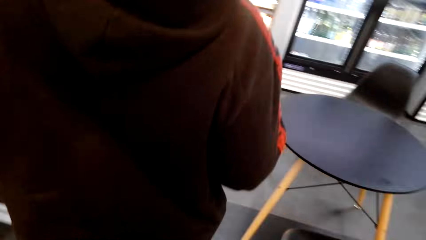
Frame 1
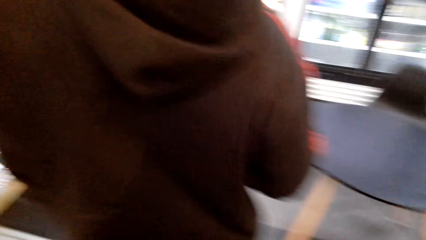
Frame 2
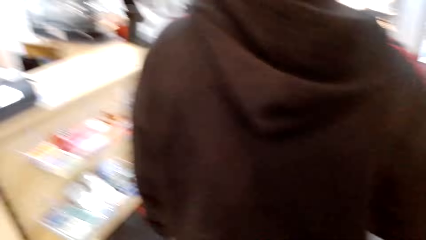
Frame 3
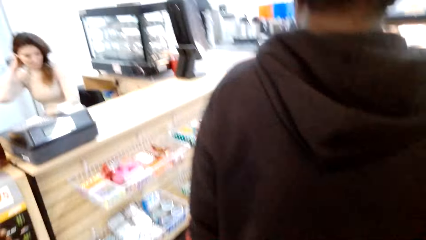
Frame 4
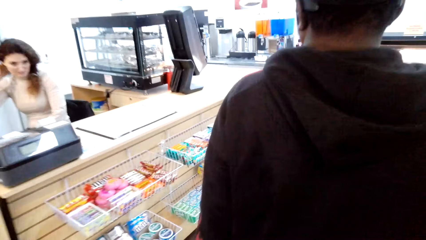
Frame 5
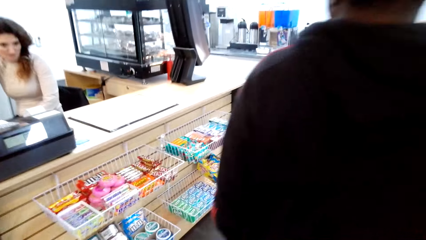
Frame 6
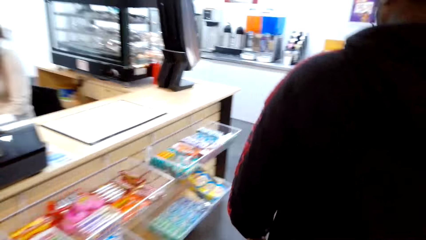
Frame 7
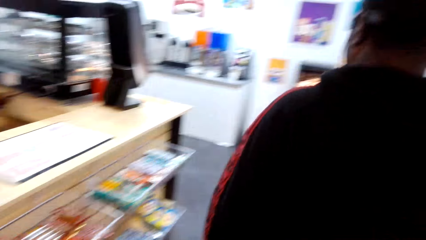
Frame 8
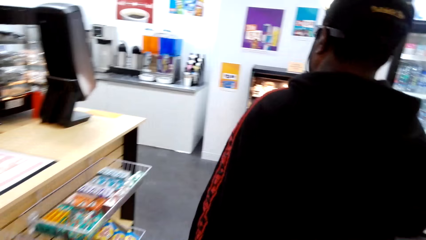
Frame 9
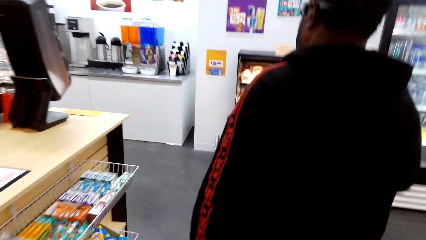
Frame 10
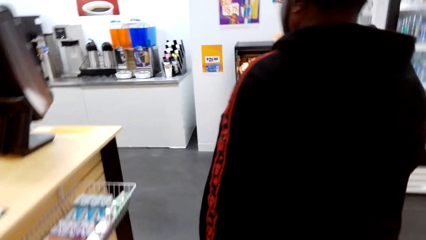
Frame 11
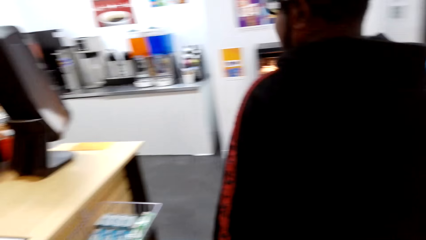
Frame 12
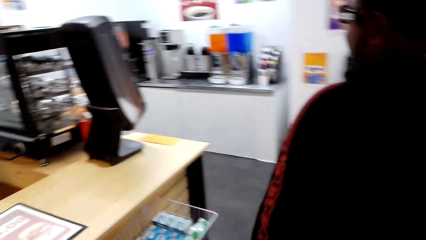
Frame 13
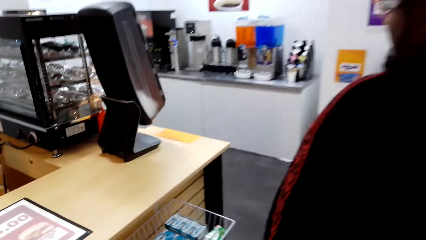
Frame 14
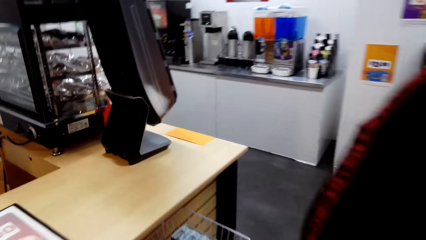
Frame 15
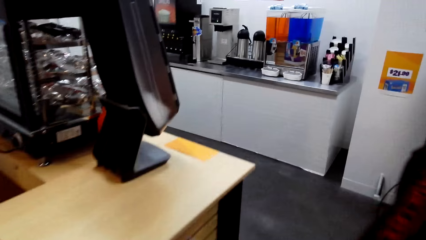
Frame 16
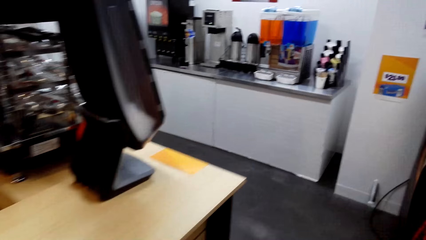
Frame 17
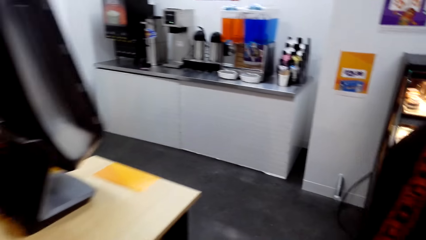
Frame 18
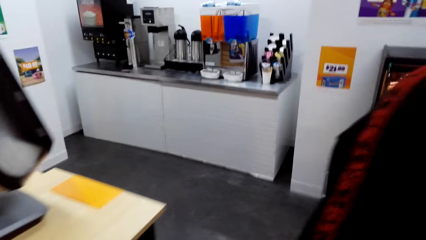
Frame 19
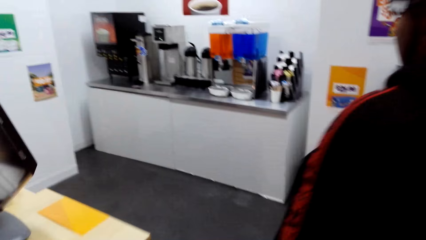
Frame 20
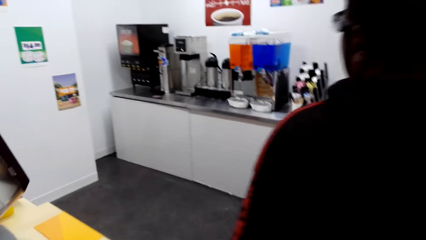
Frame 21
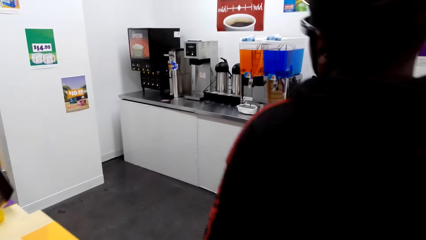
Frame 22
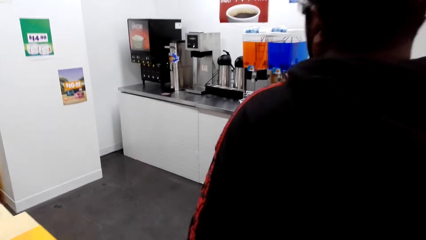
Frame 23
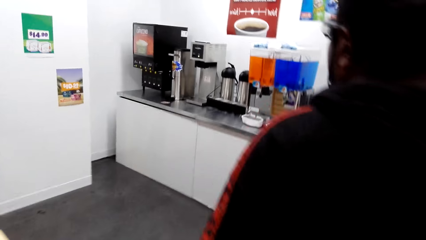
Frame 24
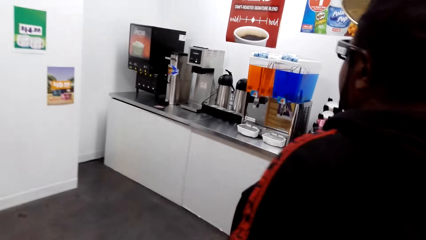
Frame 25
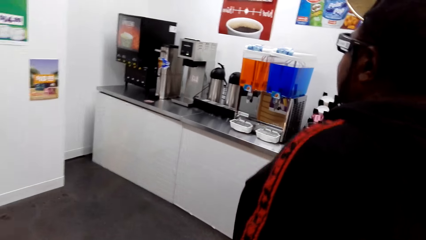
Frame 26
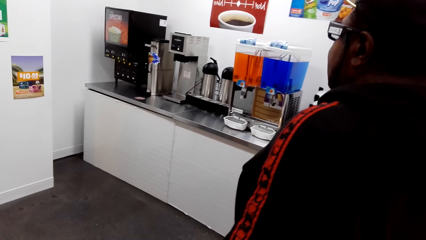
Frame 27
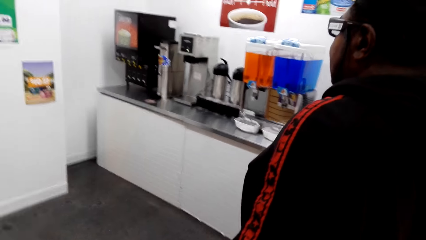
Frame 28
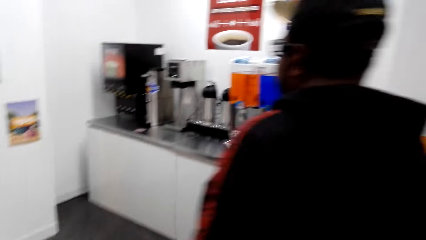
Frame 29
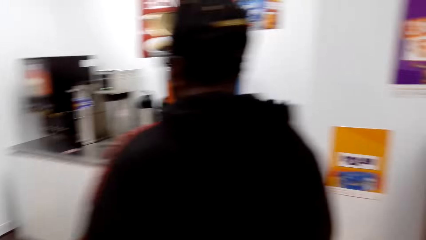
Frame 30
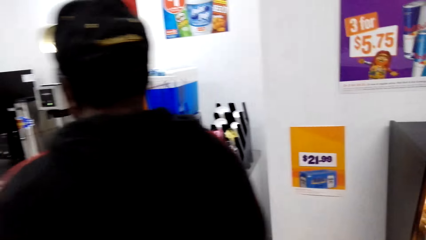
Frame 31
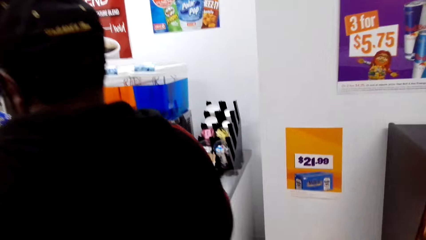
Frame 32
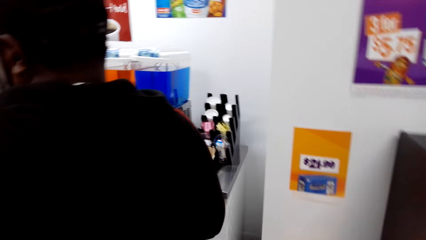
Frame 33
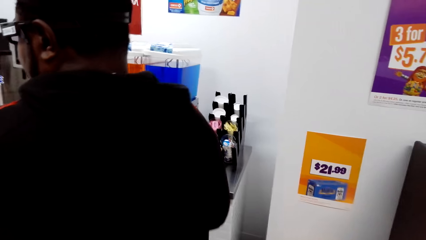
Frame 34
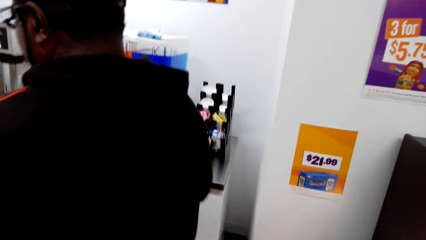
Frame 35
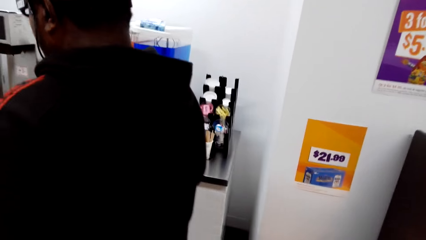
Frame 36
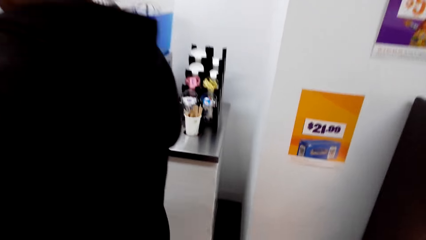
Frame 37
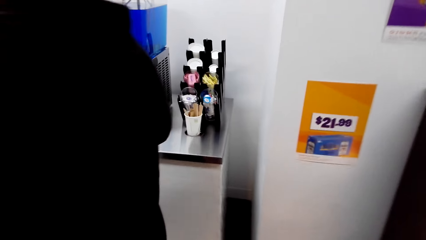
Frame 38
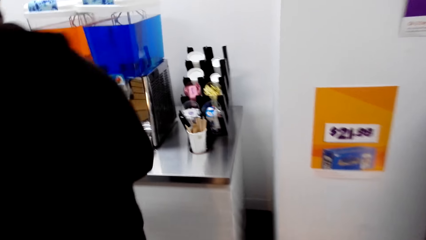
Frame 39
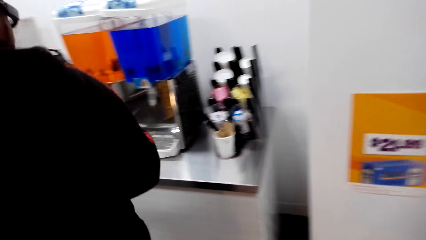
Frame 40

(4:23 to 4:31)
The cashier speaks to a man. The man talks with the cashier. The camera wearer walks in the supermarket.

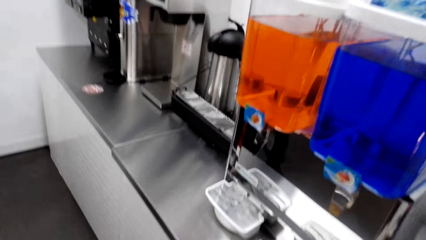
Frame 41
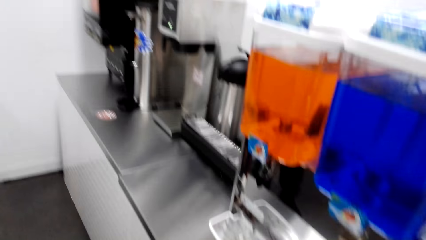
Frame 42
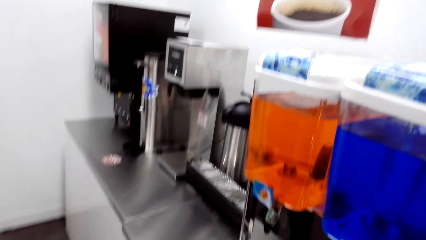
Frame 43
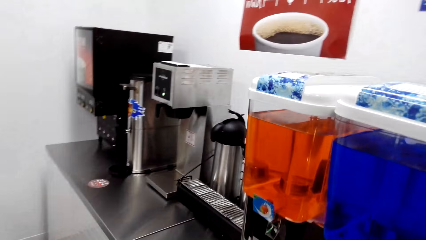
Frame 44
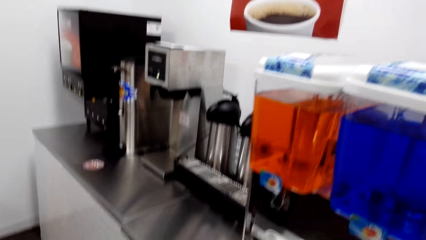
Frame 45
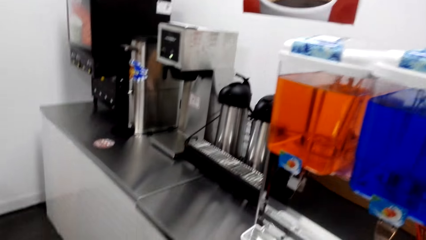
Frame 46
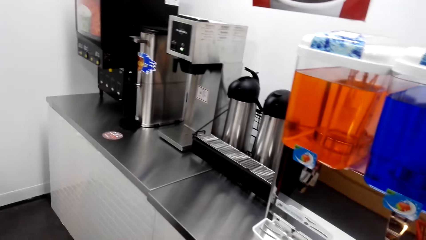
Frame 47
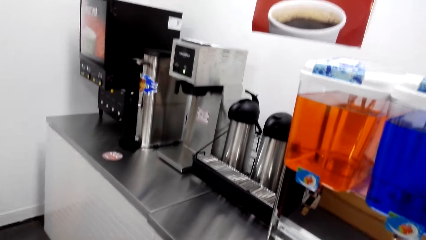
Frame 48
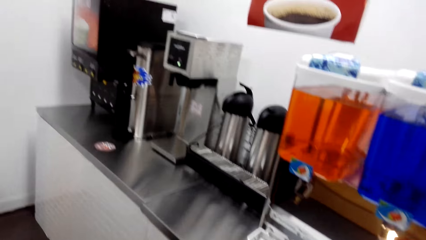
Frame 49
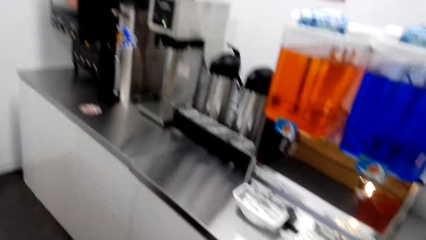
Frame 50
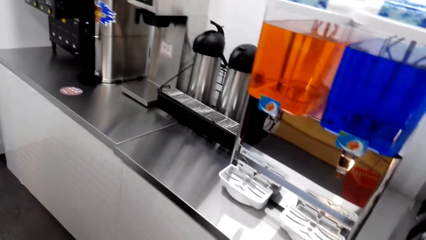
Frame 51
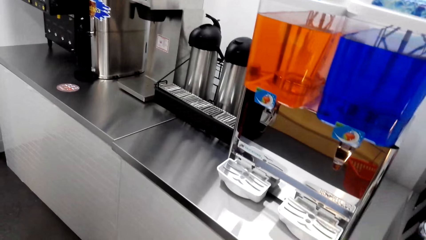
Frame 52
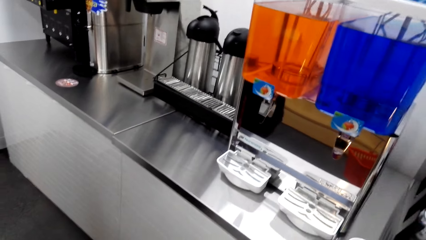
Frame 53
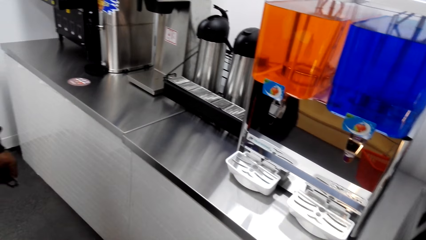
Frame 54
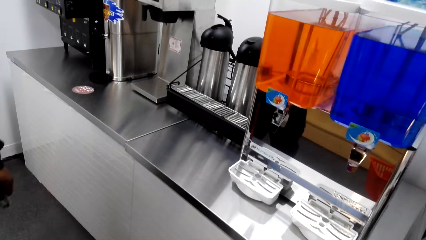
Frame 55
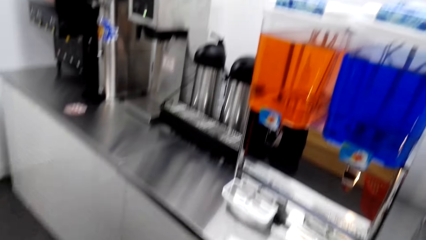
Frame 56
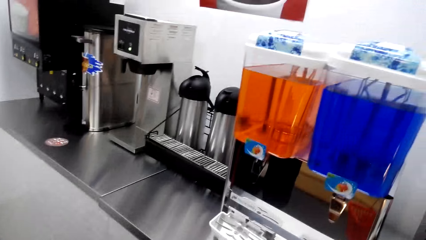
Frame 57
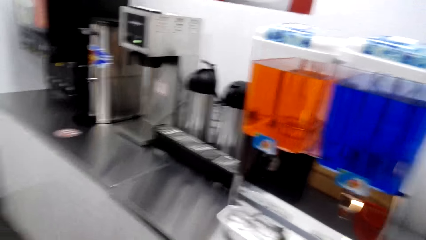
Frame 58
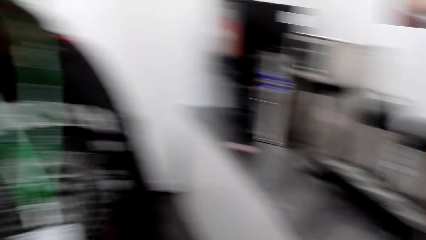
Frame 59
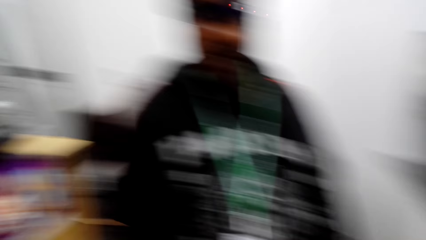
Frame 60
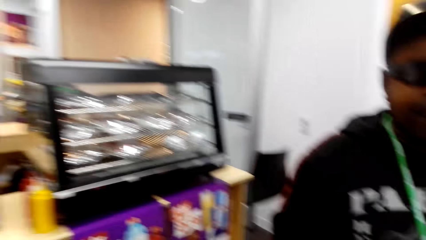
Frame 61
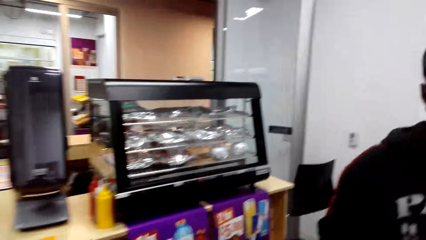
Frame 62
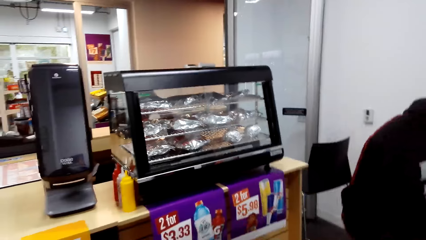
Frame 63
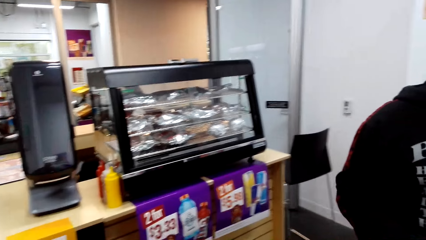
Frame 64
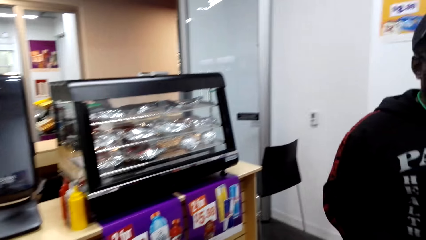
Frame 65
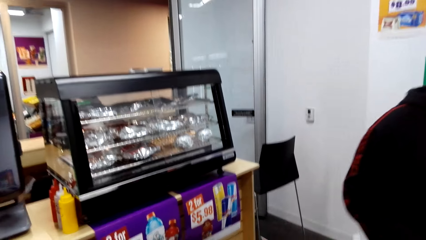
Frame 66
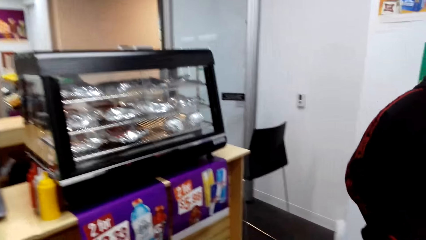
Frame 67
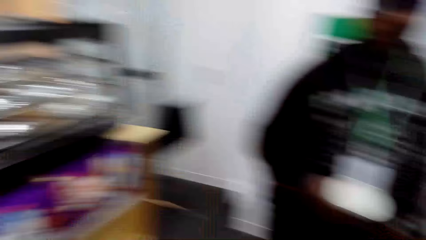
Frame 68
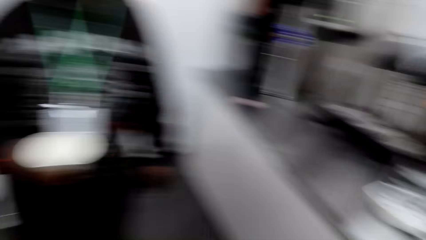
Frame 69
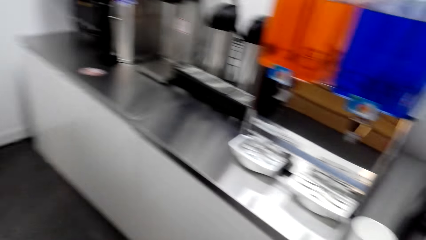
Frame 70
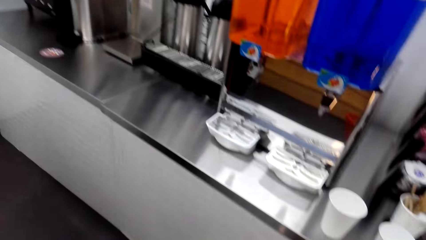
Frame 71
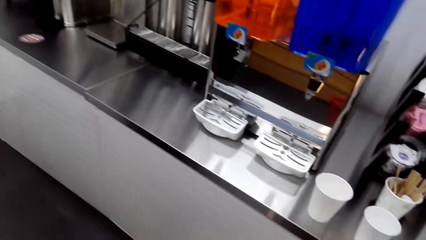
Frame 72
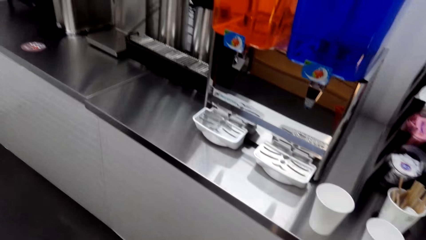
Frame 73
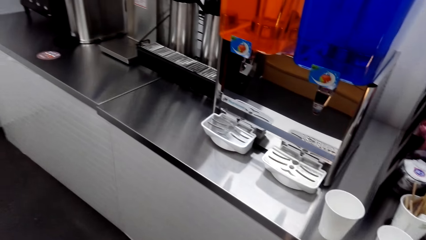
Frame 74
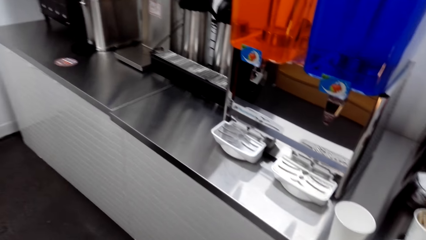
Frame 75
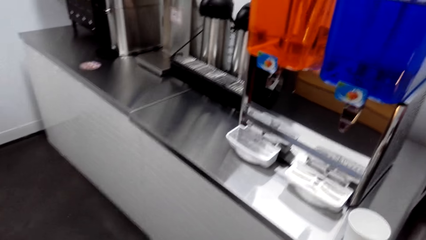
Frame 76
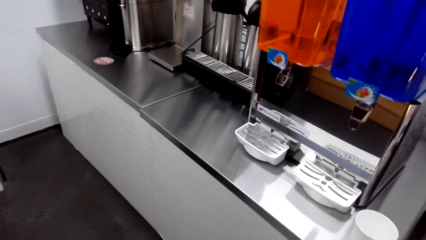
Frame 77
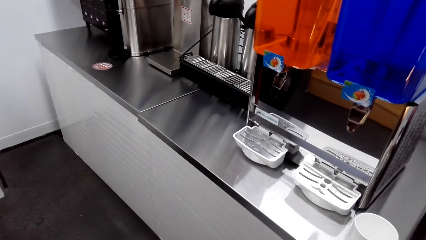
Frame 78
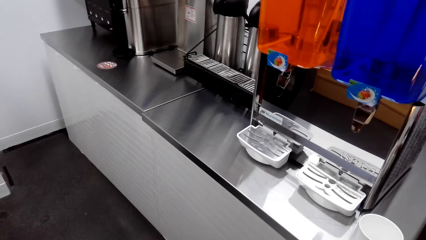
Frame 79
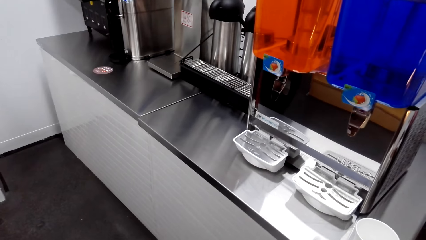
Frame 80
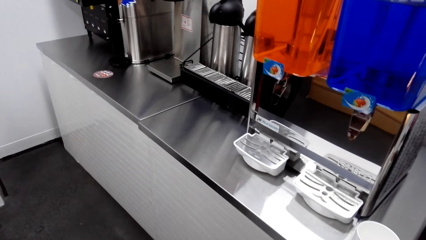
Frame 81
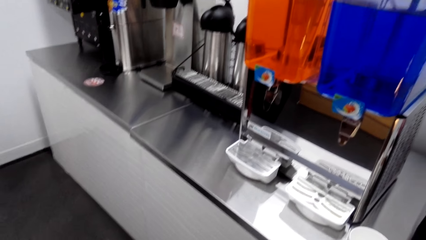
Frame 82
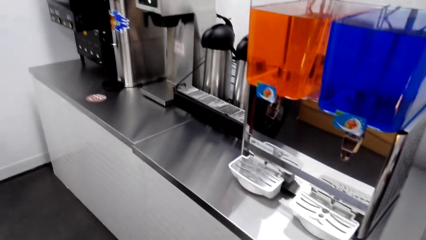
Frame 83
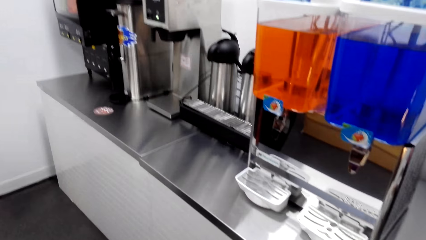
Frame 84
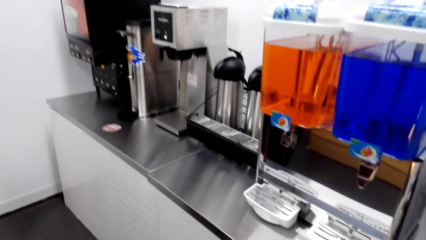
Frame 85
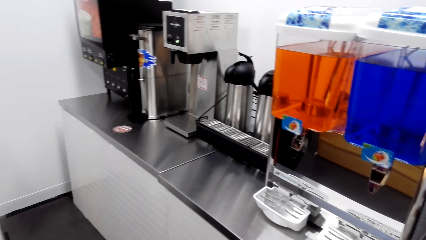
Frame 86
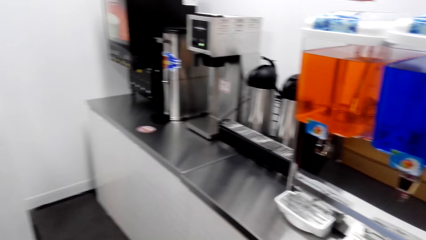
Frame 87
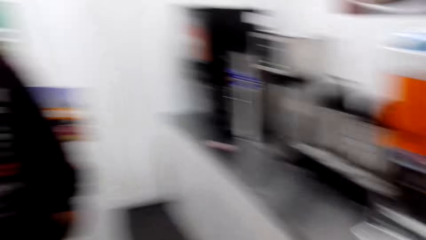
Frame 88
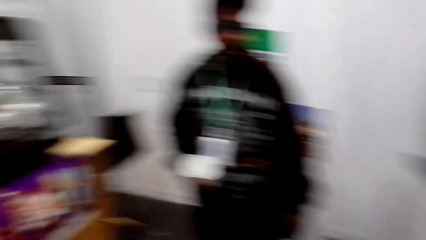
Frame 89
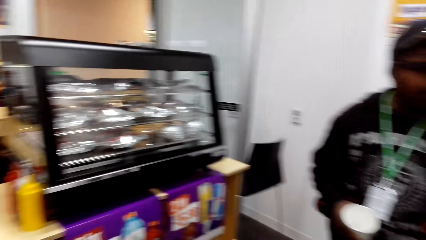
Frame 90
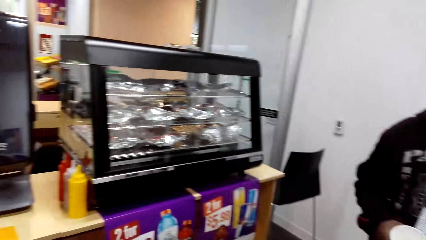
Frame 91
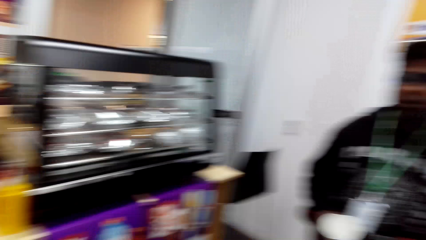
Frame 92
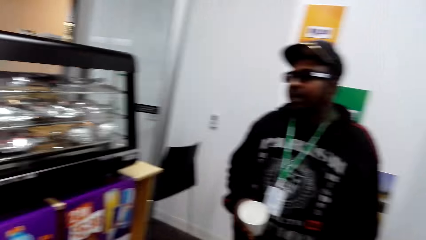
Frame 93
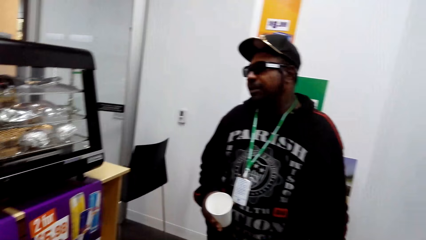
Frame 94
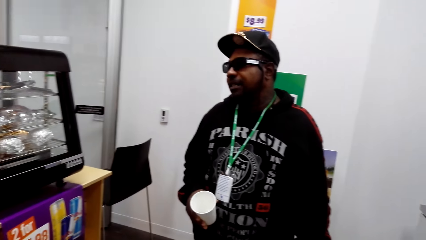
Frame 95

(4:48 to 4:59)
The camera wearer dialogues with a man. They walk around and look around.
